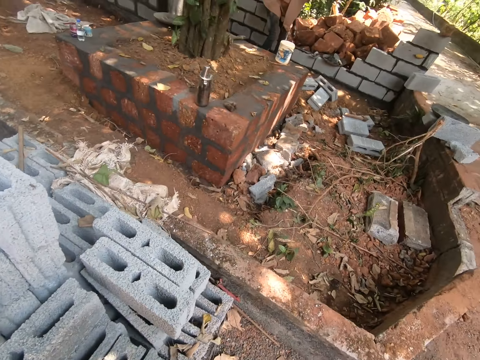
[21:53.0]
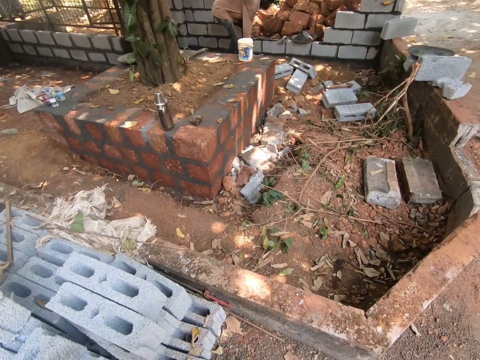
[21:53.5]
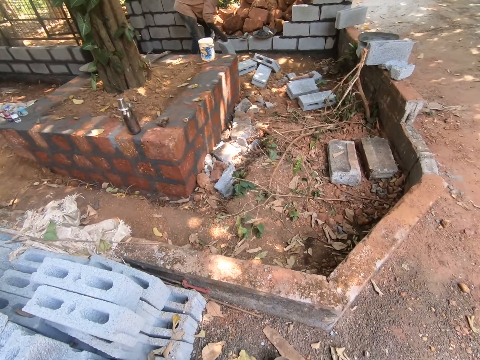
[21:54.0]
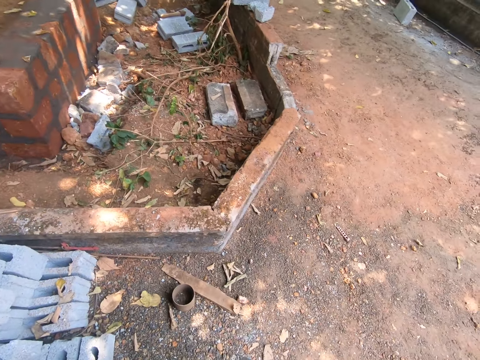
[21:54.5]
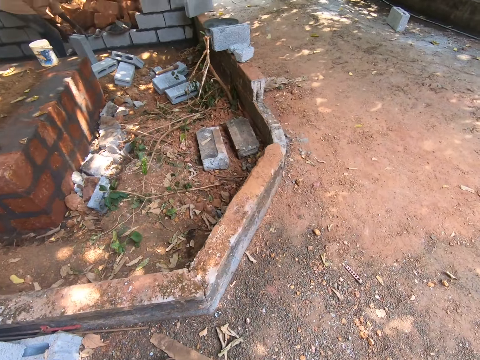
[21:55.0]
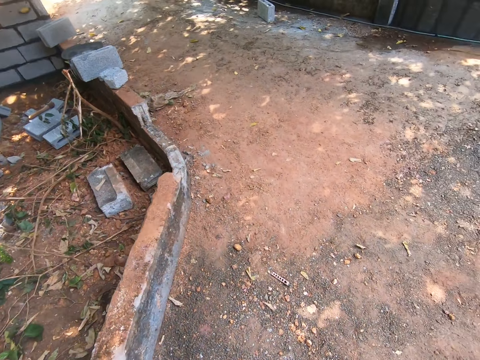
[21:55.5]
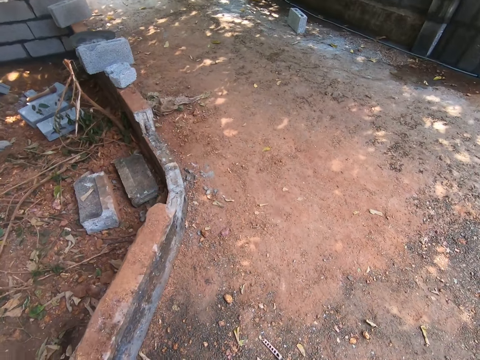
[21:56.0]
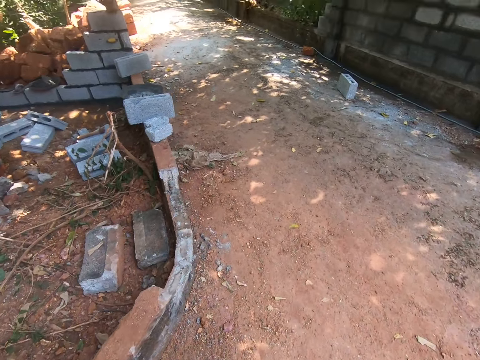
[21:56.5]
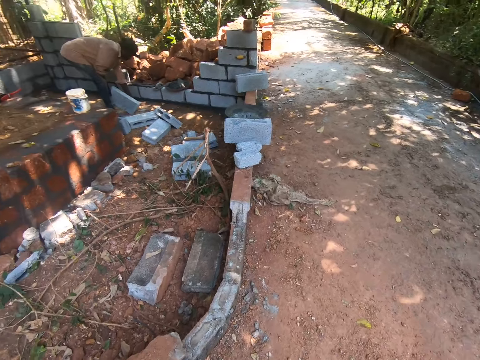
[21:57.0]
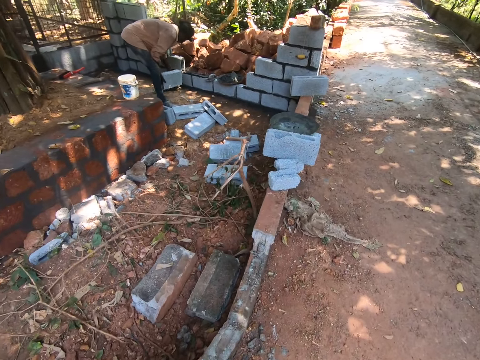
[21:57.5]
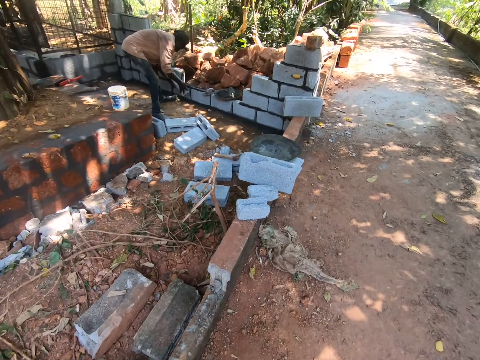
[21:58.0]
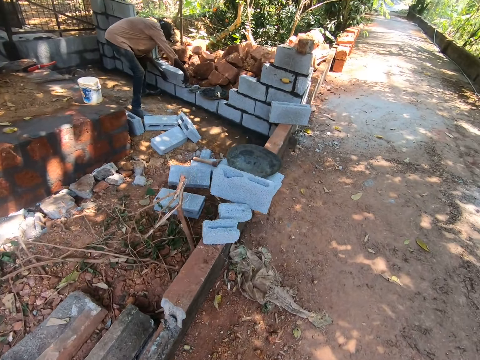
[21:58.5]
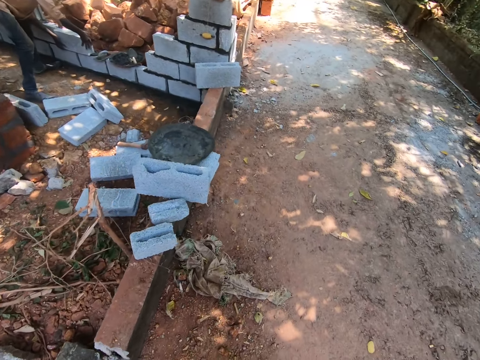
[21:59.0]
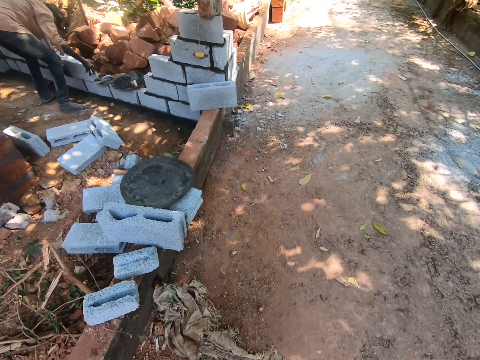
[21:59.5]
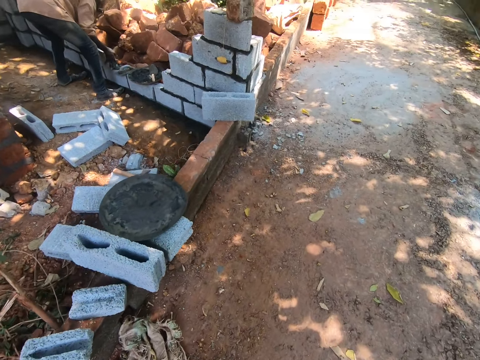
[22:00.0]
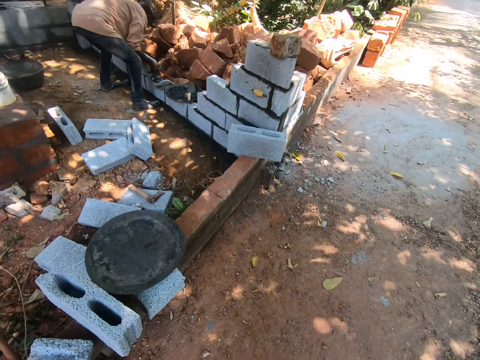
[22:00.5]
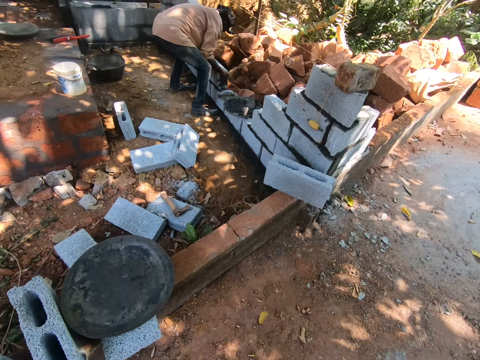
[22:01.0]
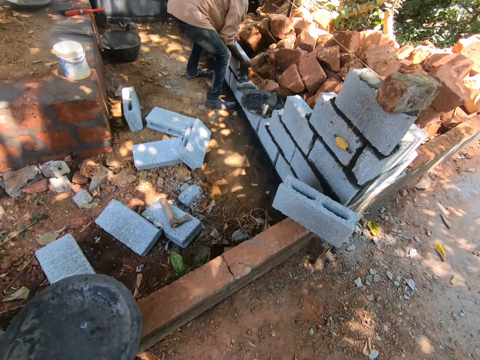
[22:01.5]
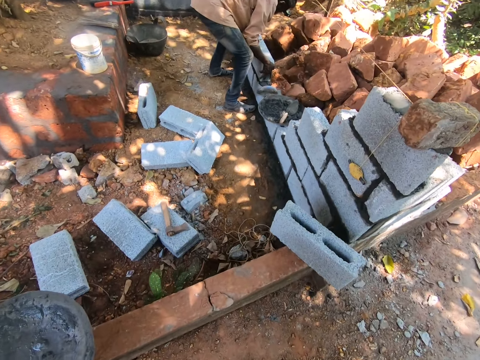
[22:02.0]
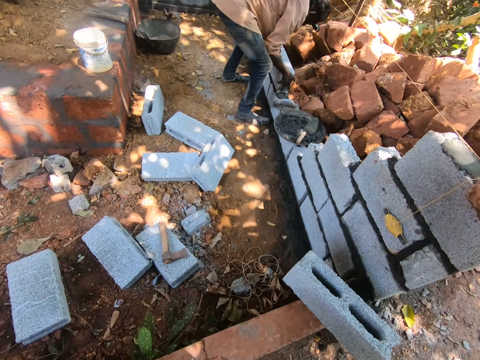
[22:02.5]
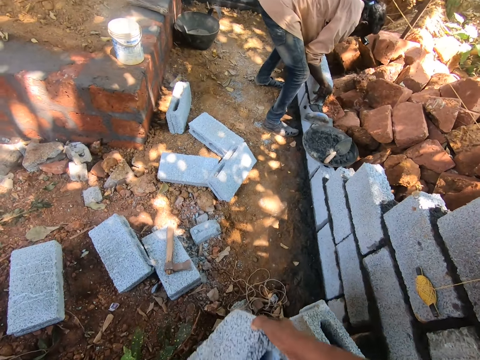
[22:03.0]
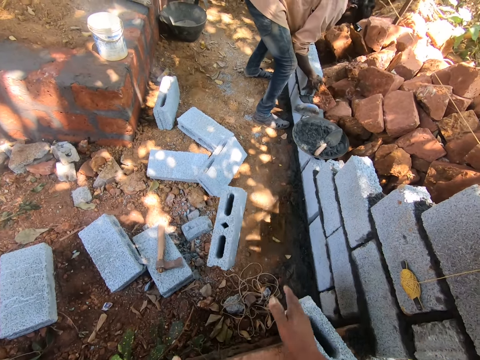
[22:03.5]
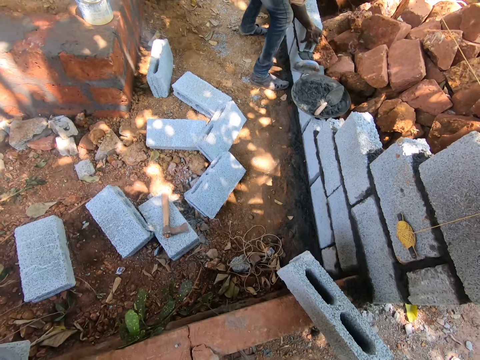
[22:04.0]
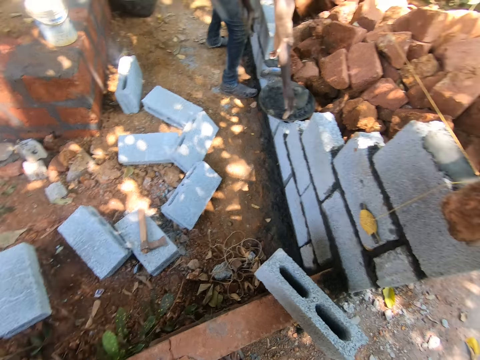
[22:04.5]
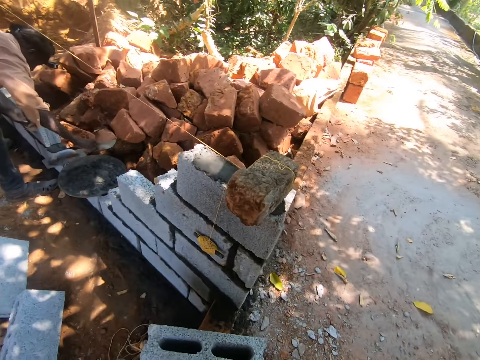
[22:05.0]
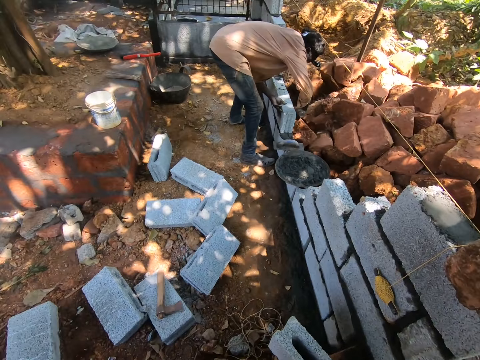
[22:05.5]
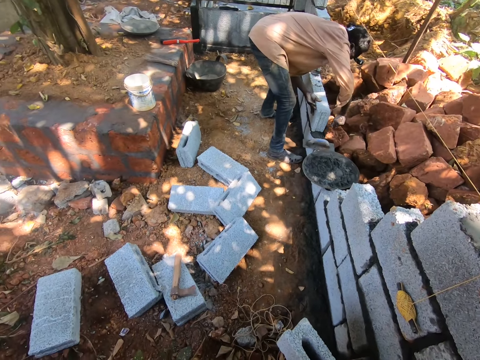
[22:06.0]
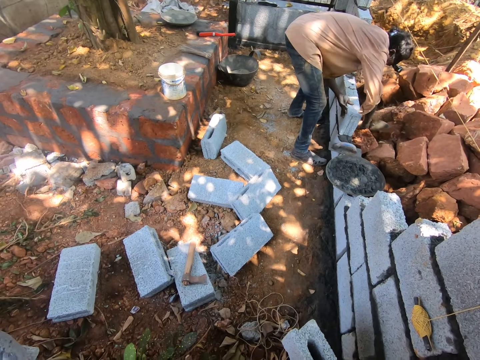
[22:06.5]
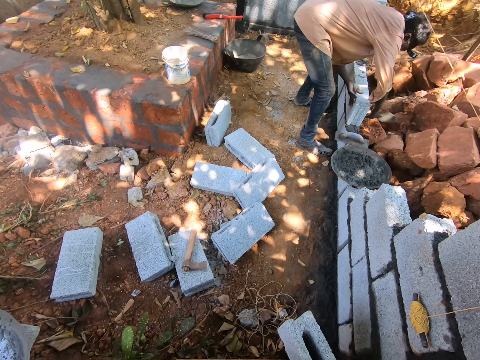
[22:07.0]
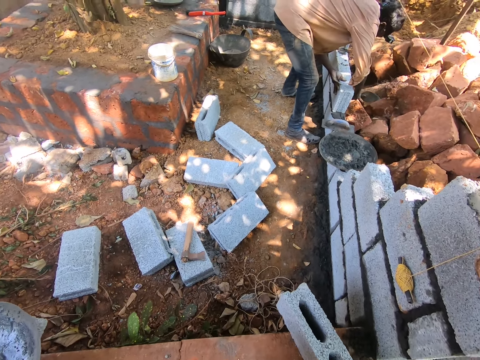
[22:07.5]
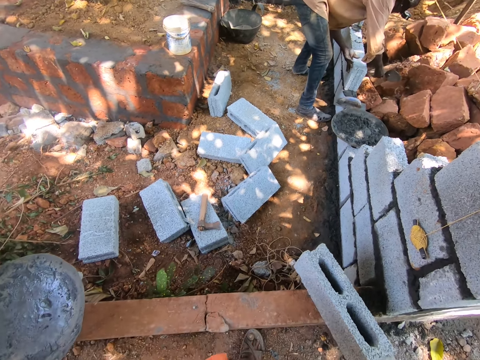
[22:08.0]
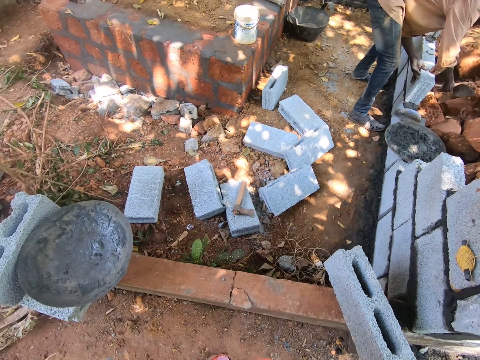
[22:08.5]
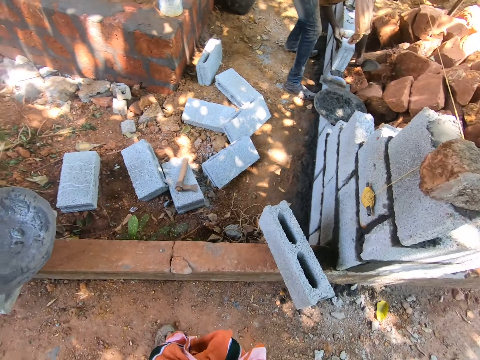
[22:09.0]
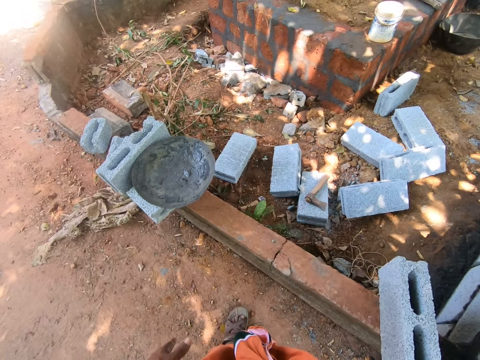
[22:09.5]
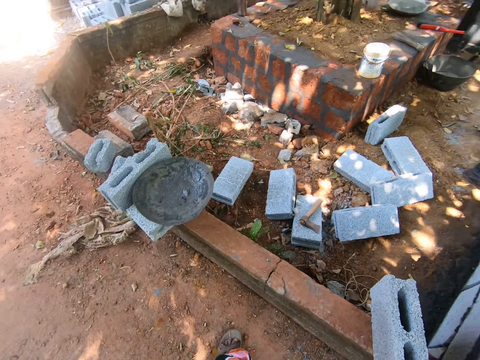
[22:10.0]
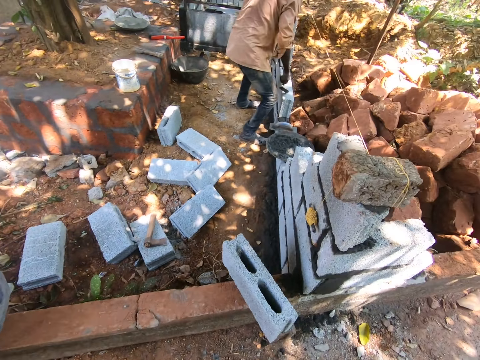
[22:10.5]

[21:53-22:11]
The camera wearer turns around. He walks to the house foundation. A man picks a block from the ground with his hands. The man drops the block on the wall with his hands. The camera wearer throws the block on the ground with his hands. He looks around. The man picks the trowel from the tray with his right hand. The man smoothens cement mortar on the wall with the trowel in his right hand. The man hits the block with the handle of the trowel in his right hand.

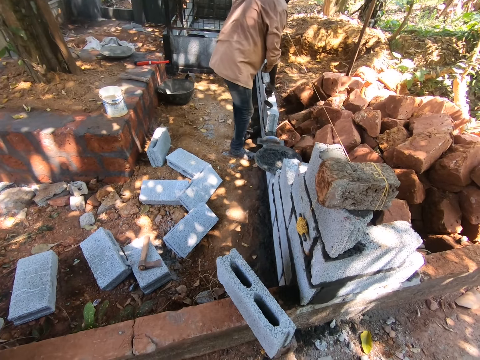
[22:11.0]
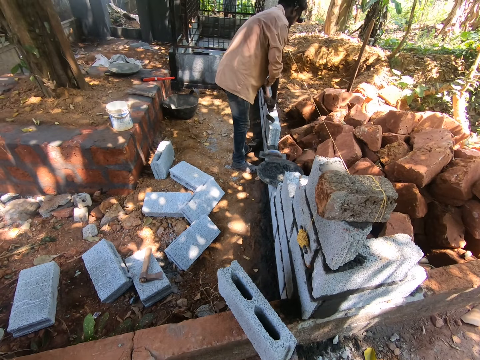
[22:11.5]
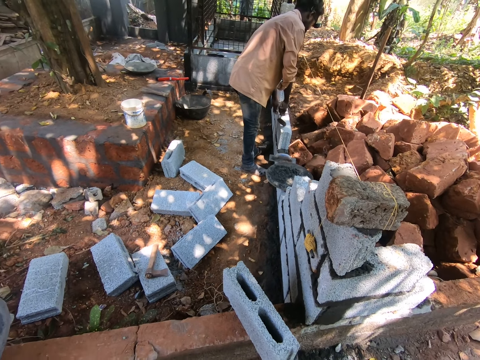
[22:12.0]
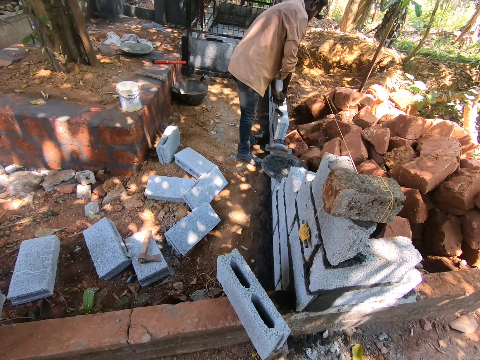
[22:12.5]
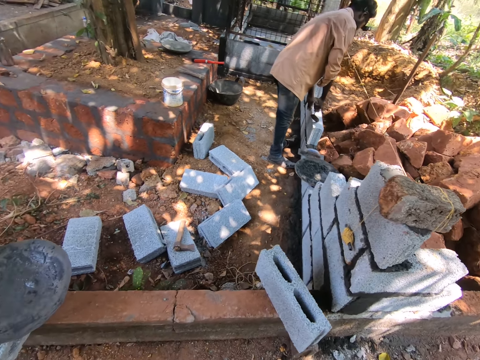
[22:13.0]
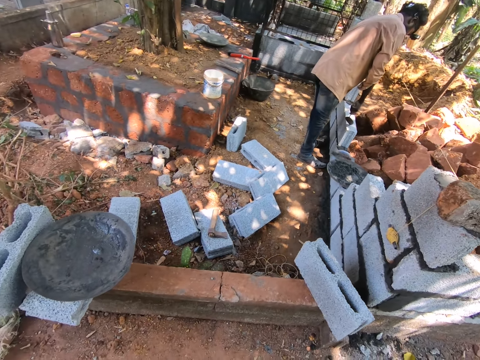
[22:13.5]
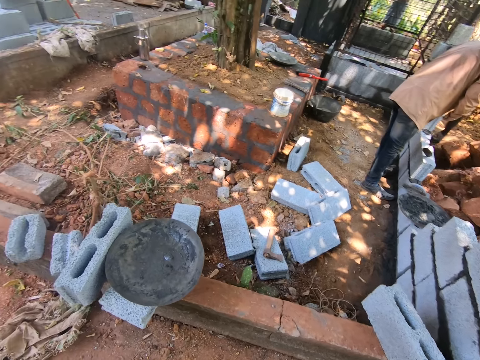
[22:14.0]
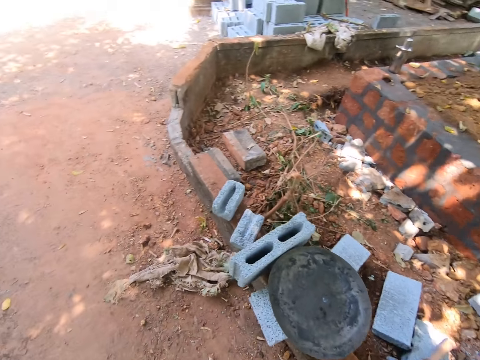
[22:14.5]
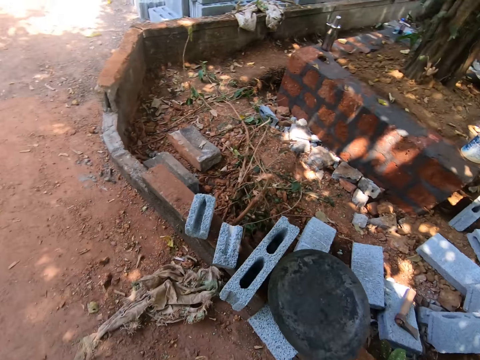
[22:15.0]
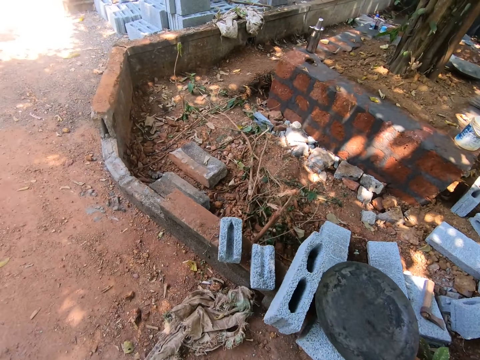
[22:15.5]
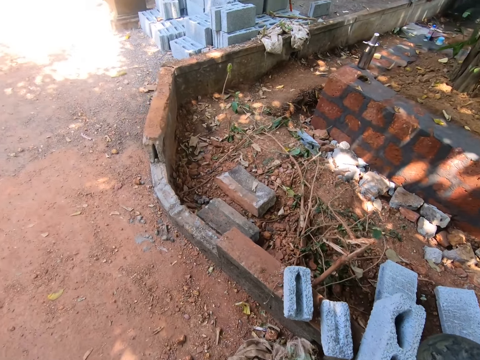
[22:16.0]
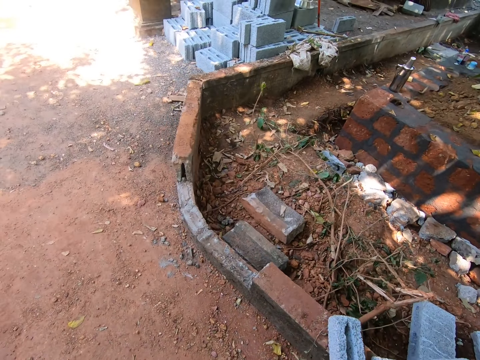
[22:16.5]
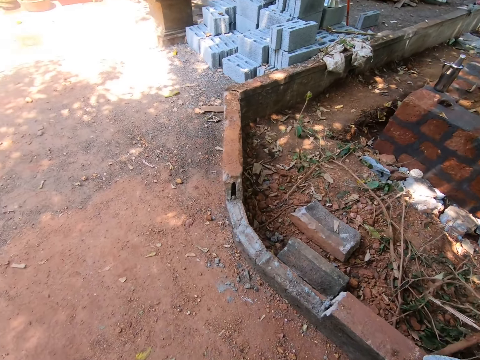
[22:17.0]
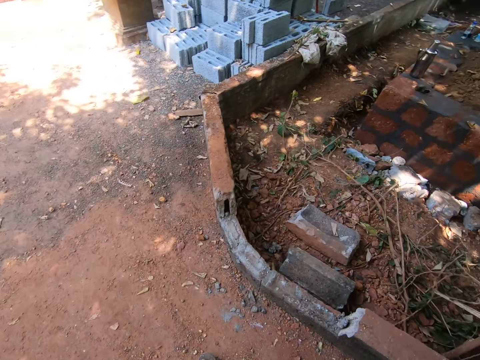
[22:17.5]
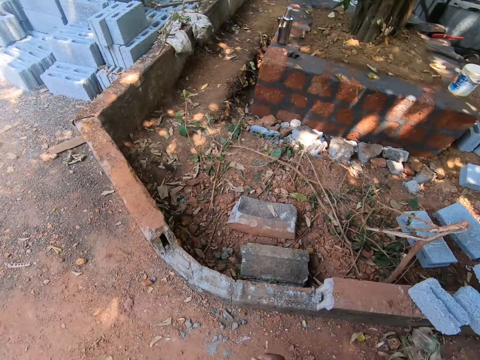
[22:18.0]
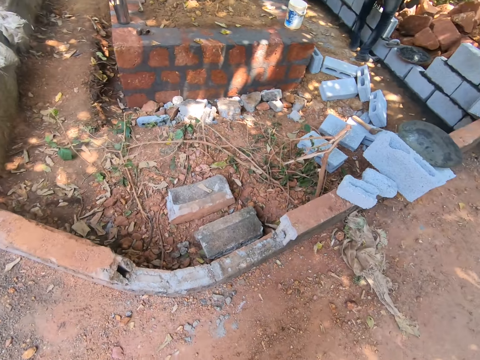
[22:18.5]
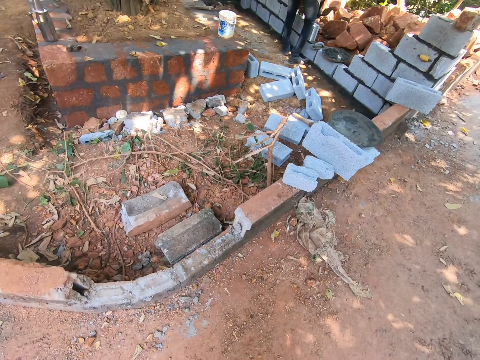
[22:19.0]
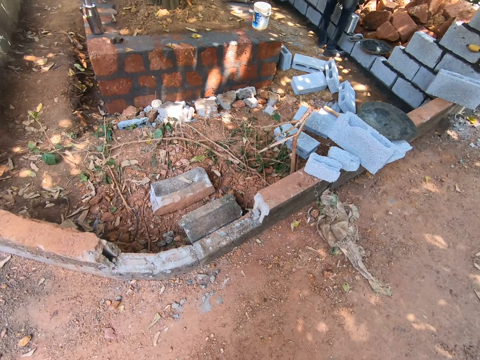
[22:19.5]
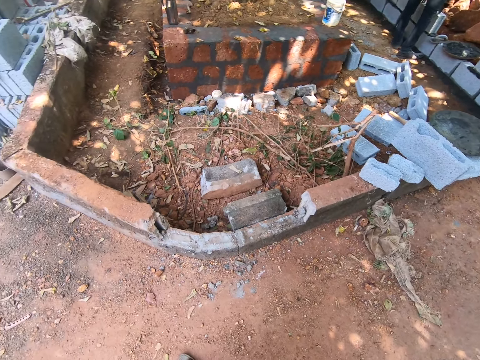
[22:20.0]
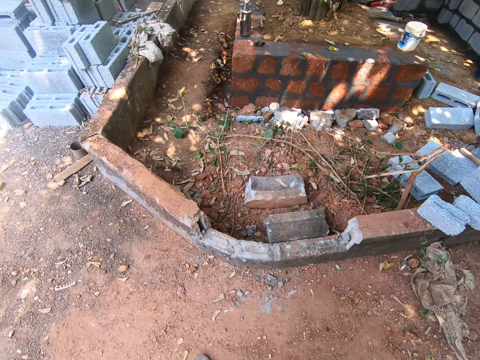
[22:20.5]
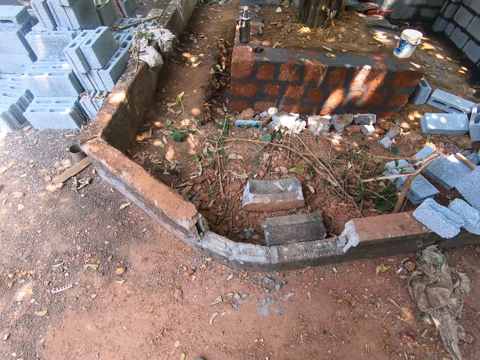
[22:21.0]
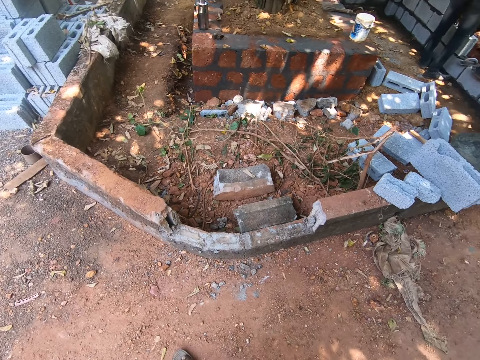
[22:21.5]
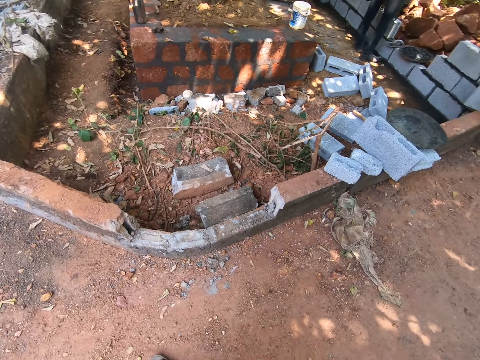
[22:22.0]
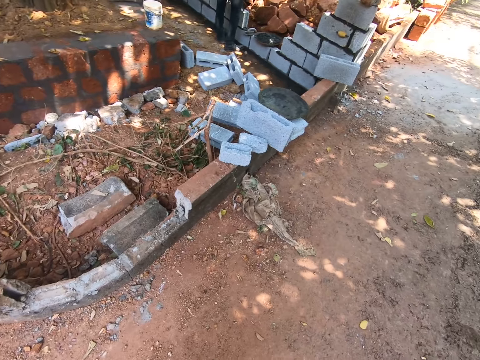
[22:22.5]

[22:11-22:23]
The camera wearer walks a little. They look around.
